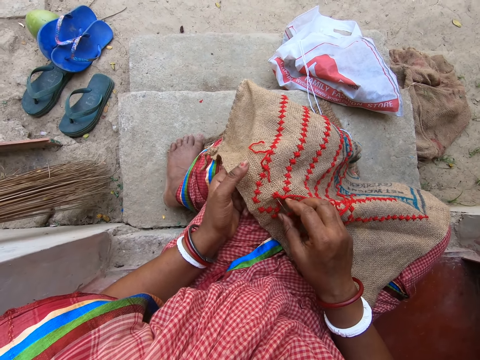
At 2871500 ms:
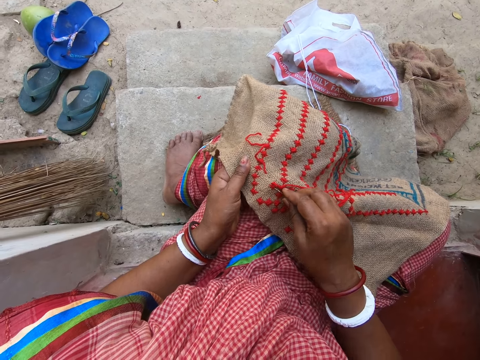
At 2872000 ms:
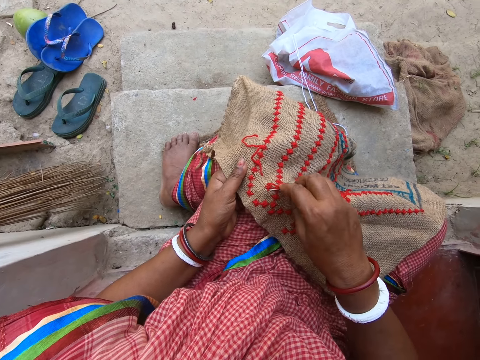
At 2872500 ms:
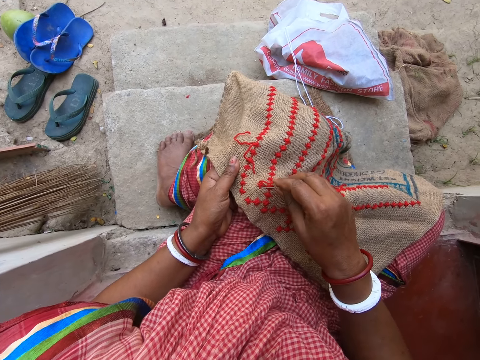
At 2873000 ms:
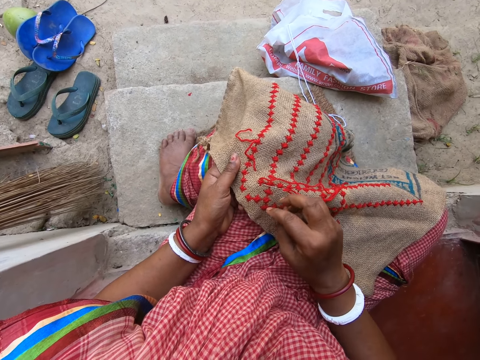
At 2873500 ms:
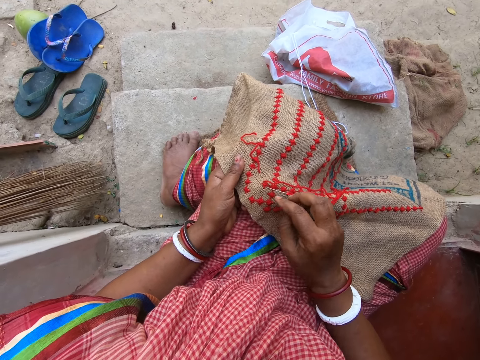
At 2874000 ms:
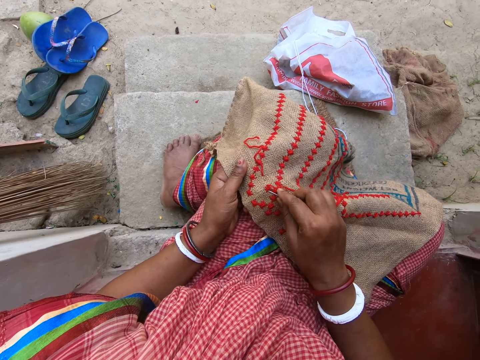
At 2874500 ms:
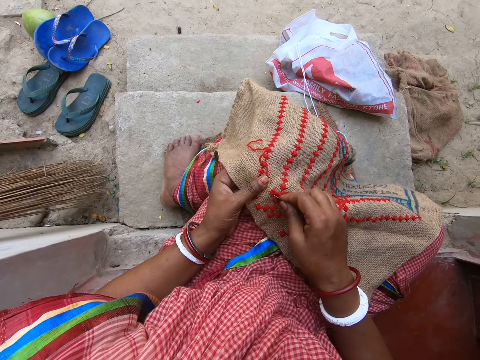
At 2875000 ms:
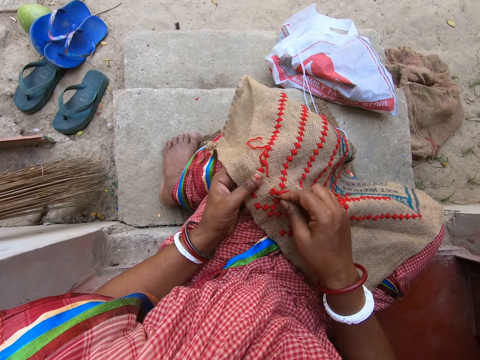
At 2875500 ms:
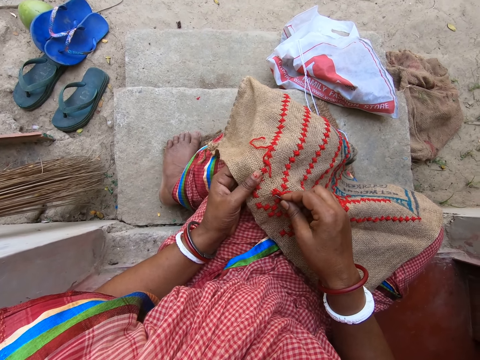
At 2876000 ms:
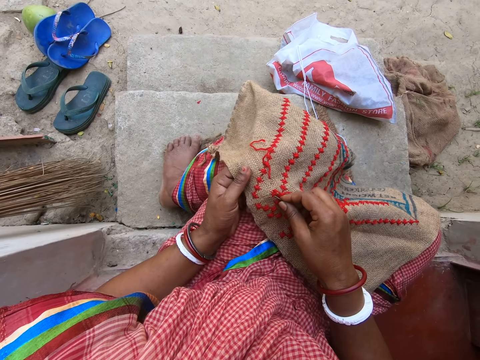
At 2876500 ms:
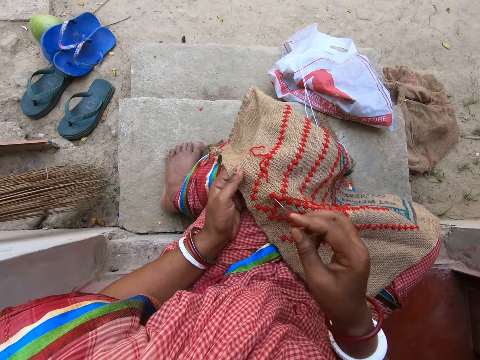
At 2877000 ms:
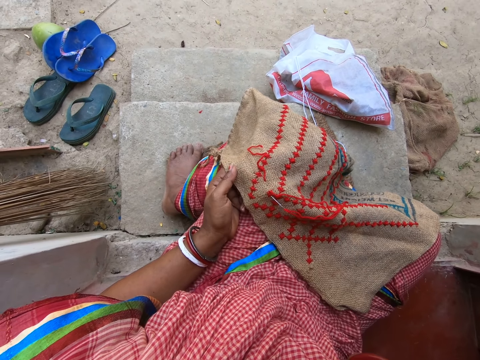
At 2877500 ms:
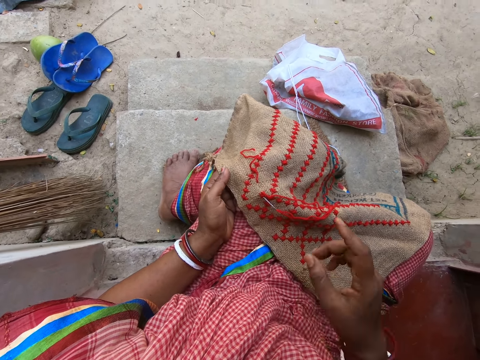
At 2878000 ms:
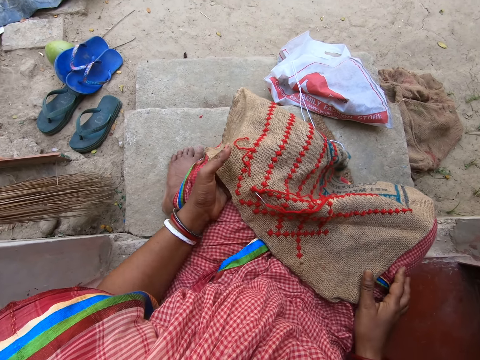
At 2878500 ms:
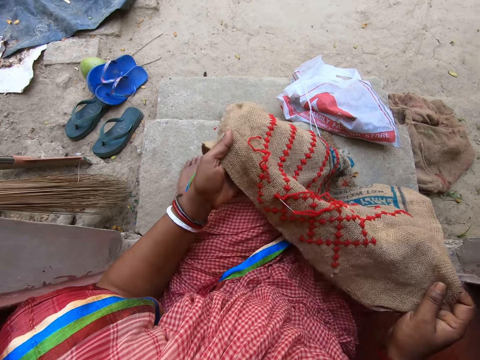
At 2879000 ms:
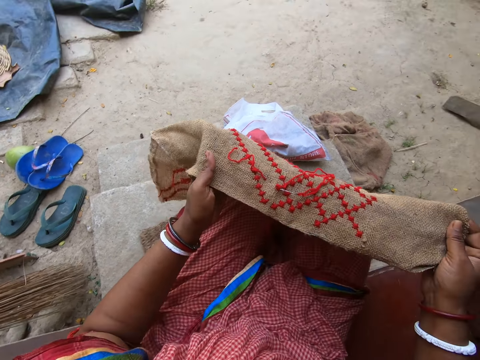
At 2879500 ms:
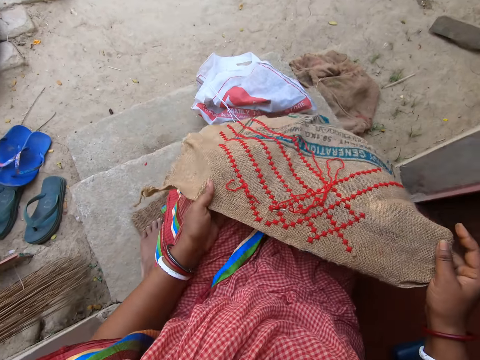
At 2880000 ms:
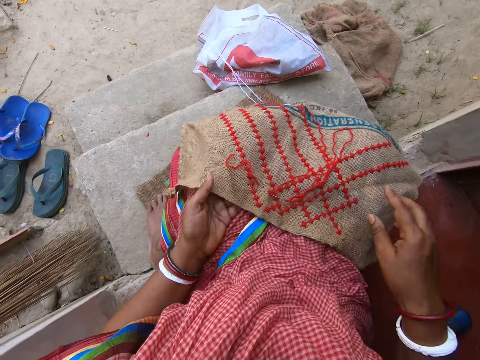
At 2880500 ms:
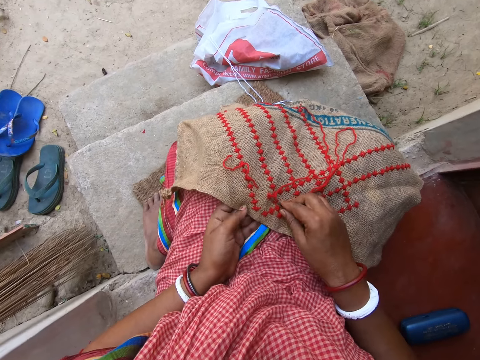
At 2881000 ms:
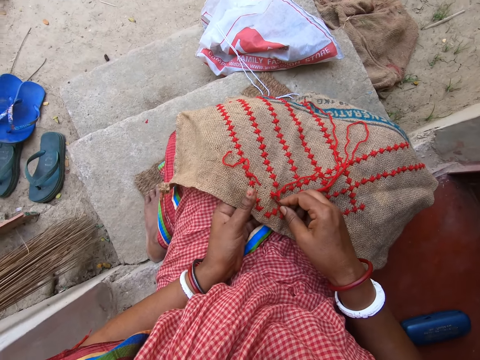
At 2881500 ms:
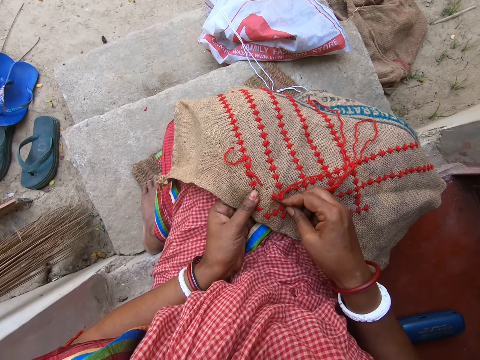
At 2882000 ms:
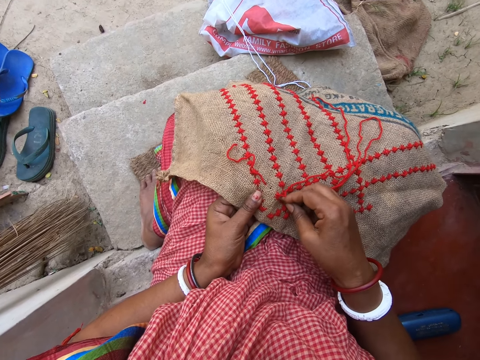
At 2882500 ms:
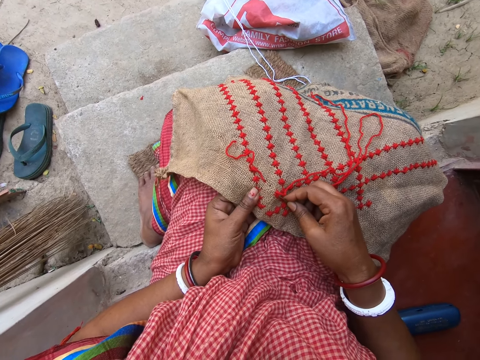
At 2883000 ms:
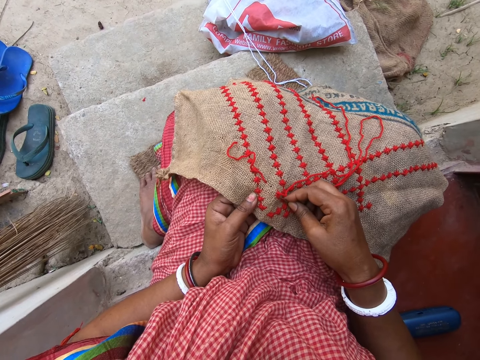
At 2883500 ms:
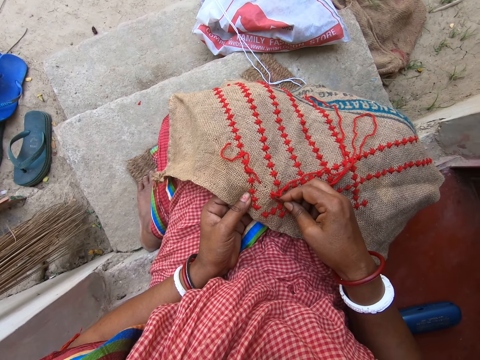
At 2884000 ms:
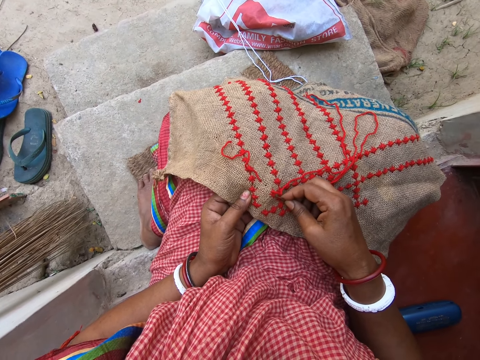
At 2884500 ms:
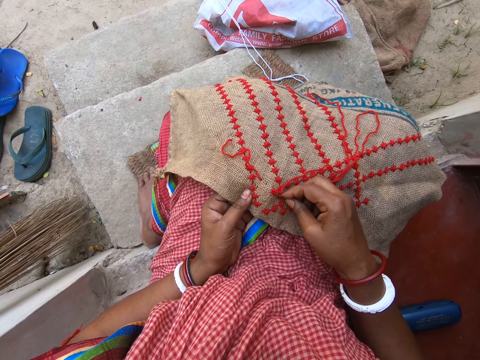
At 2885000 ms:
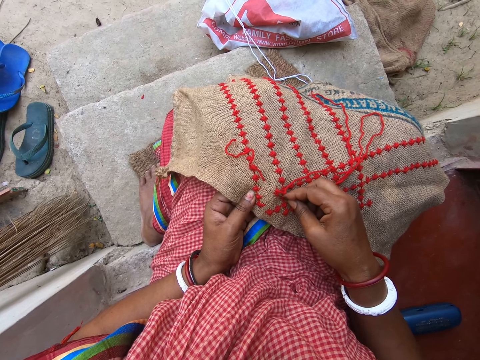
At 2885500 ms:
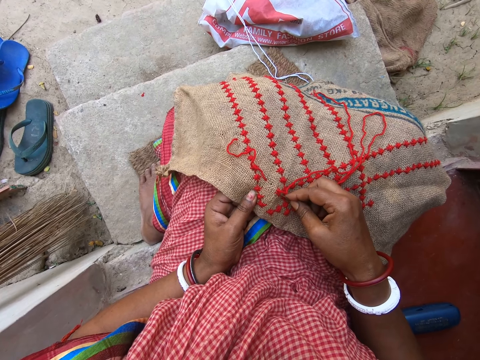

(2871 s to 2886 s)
The camera wearer holds the threaded needle with her right hand. She lifts the fabric from her lap with both hands. She drops the fabric on her lap with both hands. She holds the fabric on her lap with her left hand. She holds the threaded needle in the fabric on her lap with her right hand.

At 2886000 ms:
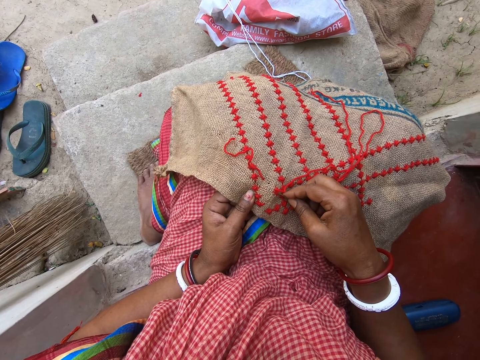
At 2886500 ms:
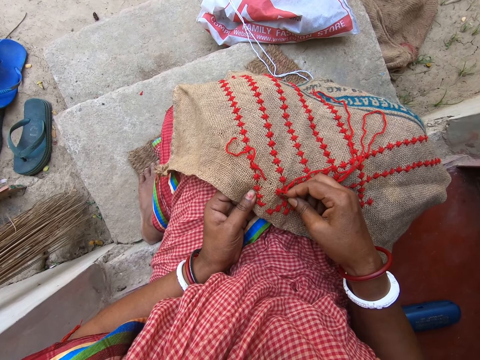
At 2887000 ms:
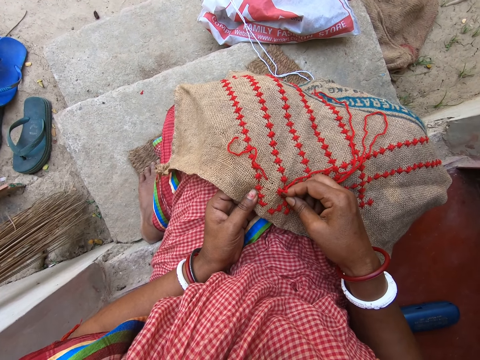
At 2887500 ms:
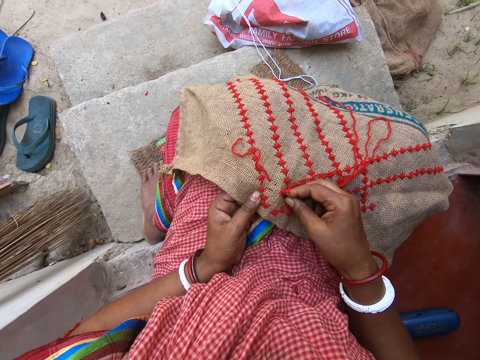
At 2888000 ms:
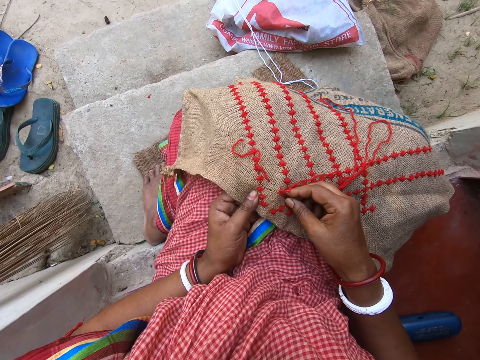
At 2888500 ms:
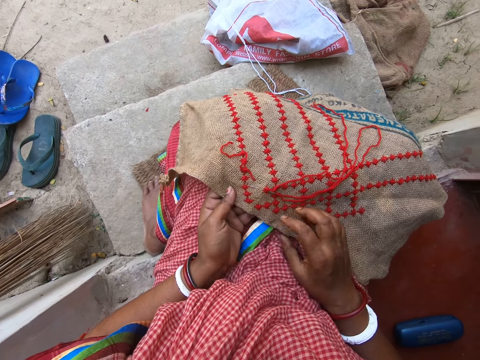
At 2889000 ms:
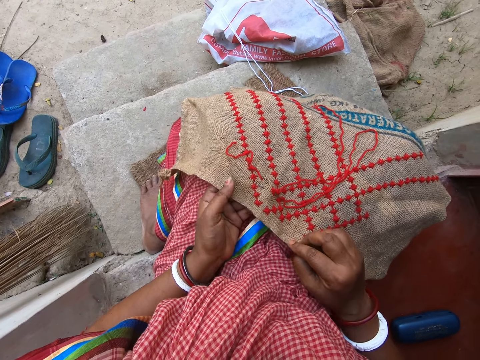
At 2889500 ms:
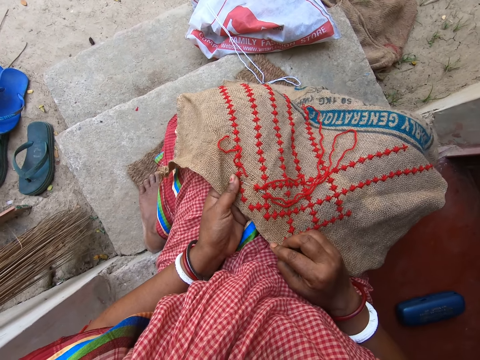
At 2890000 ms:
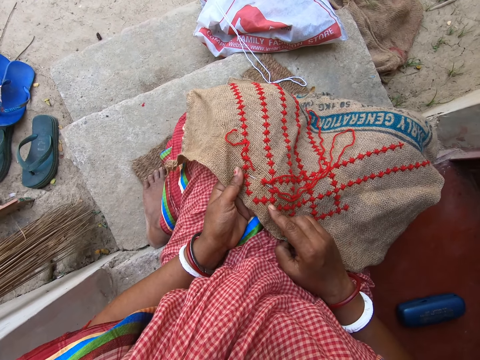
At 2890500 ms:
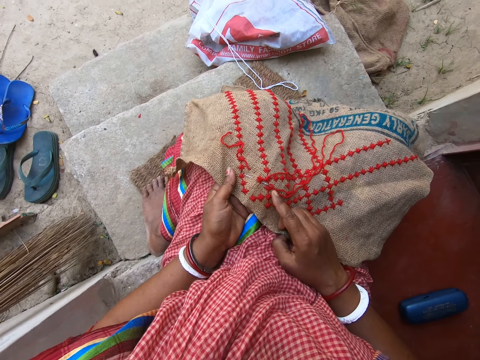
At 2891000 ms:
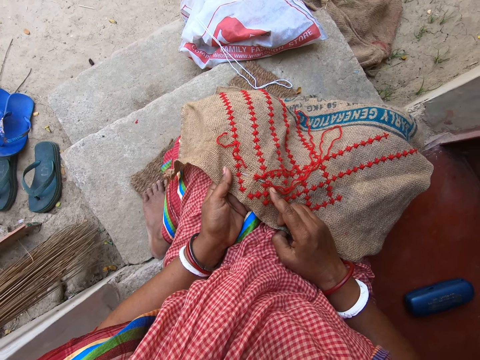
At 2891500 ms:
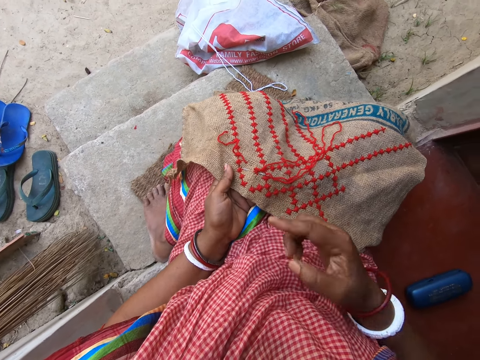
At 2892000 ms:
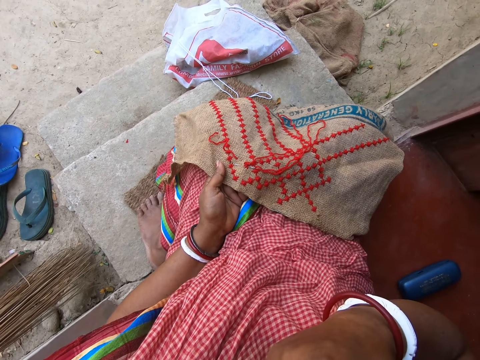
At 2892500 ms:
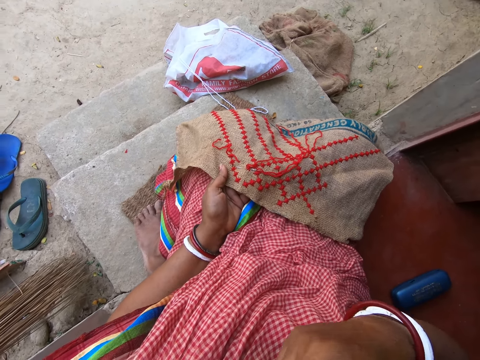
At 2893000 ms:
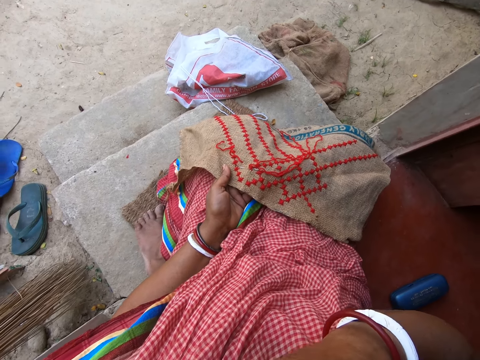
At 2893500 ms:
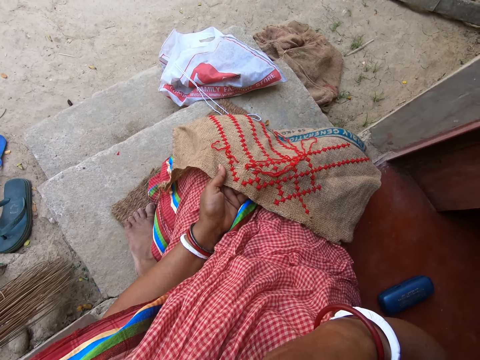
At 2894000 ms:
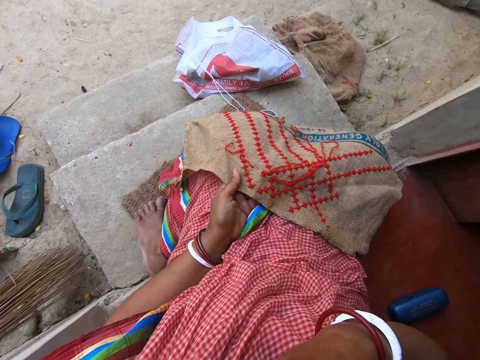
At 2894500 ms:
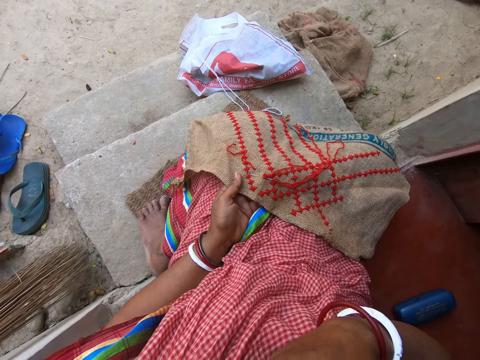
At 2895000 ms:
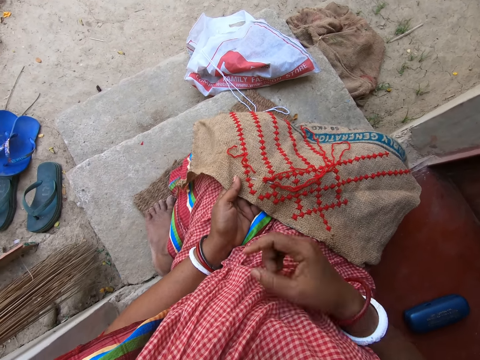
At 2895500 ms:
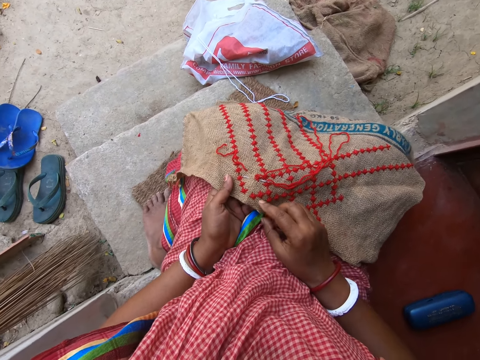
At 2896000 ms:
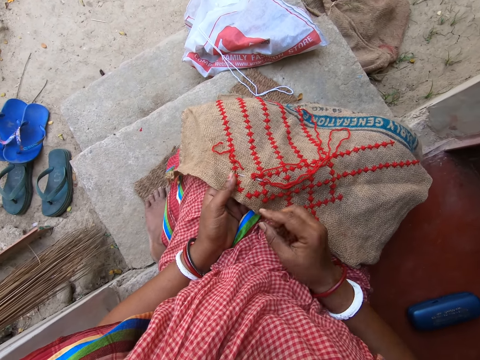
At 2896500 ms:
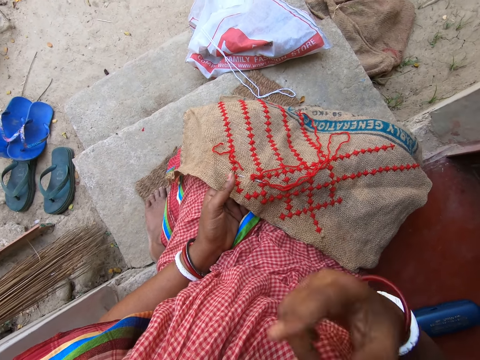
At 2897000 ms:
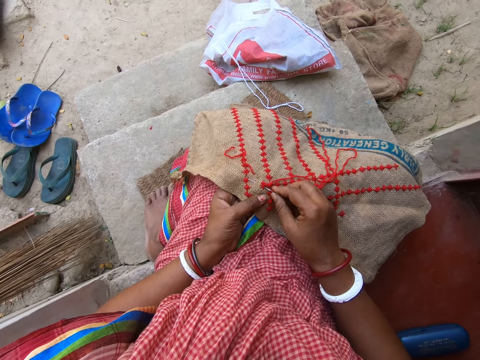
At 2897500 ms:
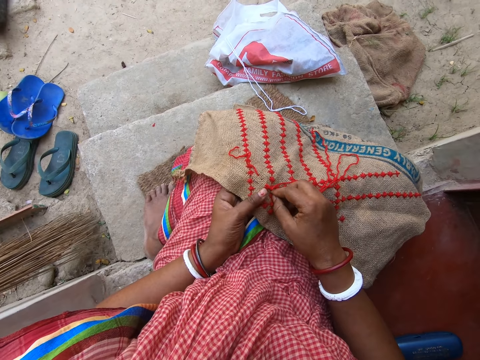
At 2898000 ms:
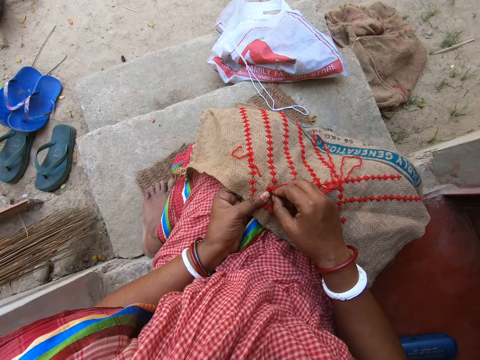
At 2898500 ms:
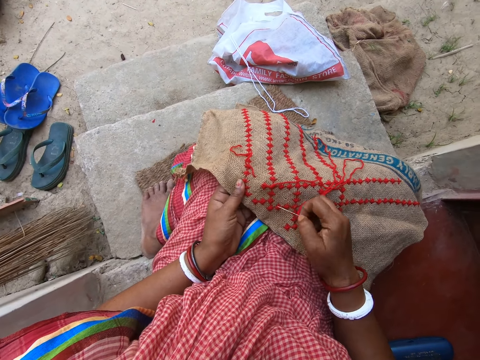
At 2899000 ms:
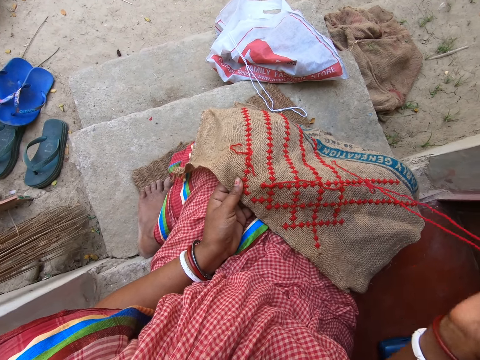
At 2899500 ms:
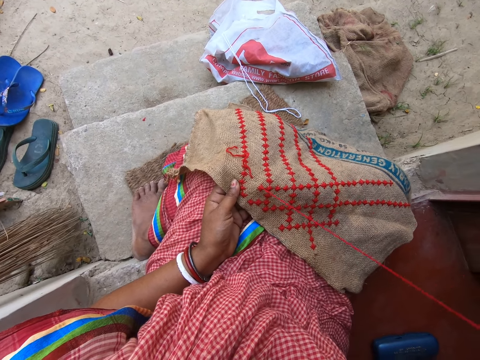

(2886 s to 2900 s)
The camera wearer holds the fabric on her lap with both hands. She removes the threaded needle from the fabric on her lap with her right hand.
